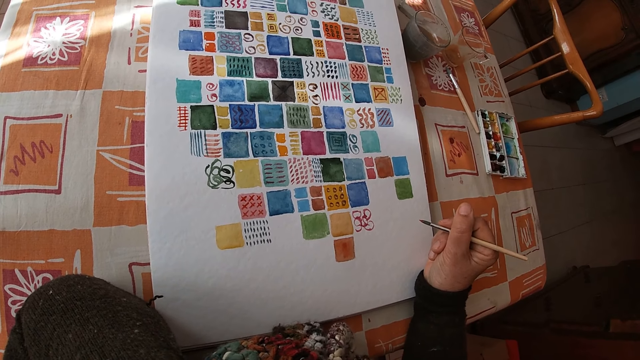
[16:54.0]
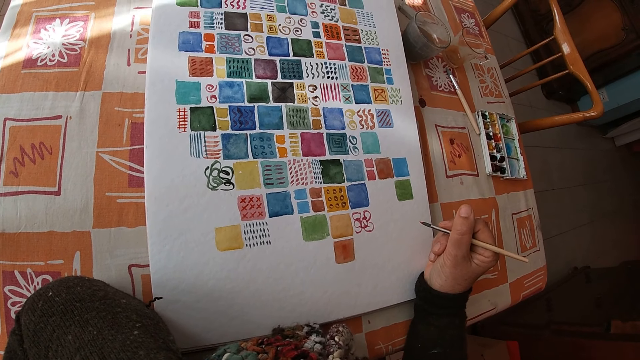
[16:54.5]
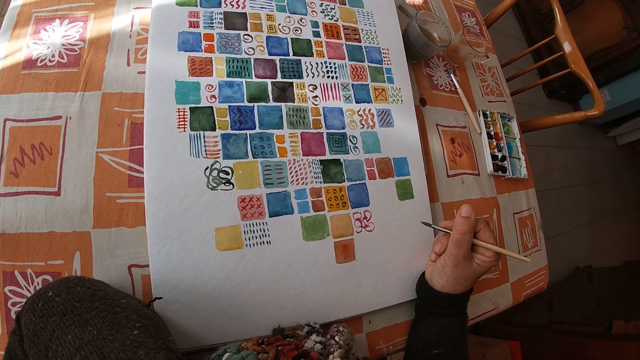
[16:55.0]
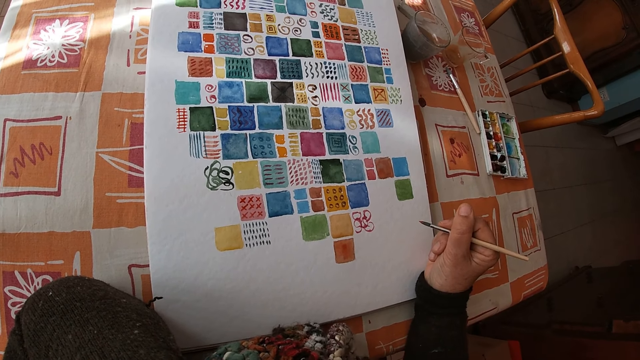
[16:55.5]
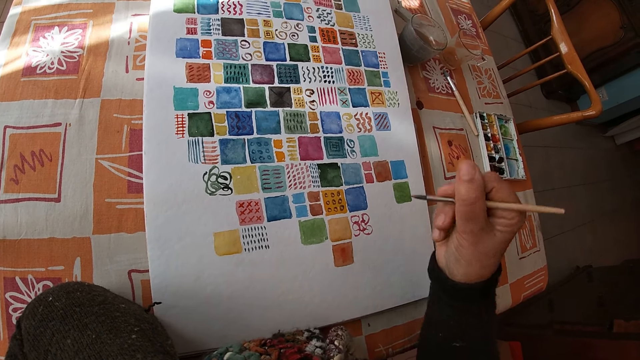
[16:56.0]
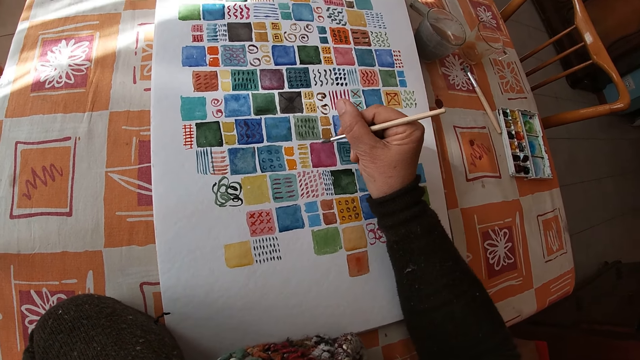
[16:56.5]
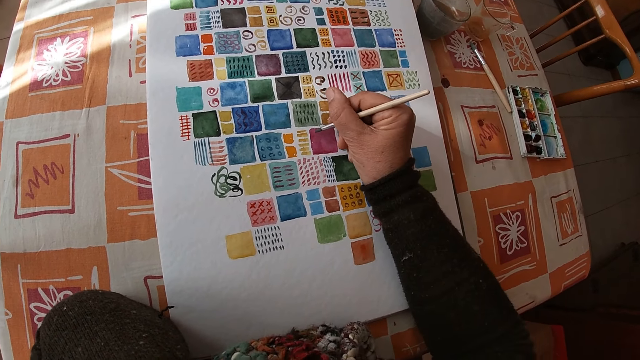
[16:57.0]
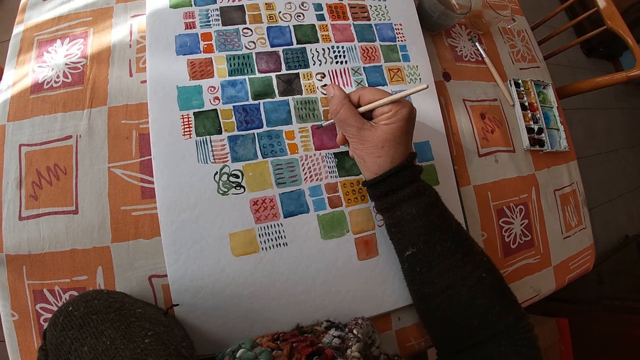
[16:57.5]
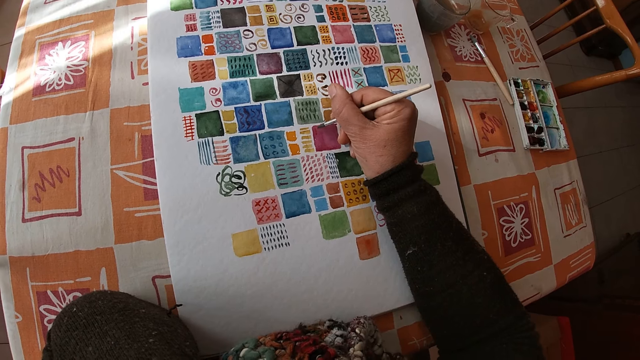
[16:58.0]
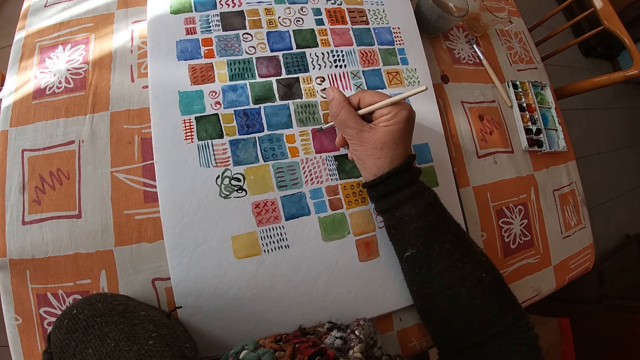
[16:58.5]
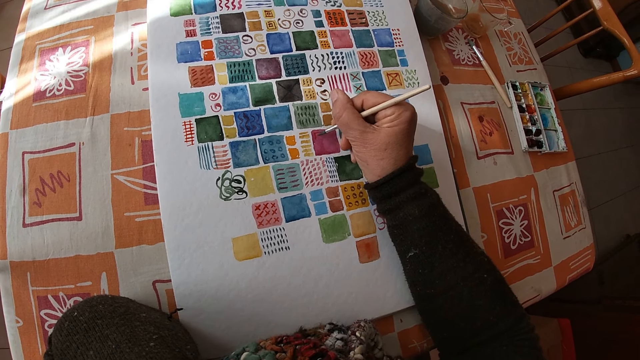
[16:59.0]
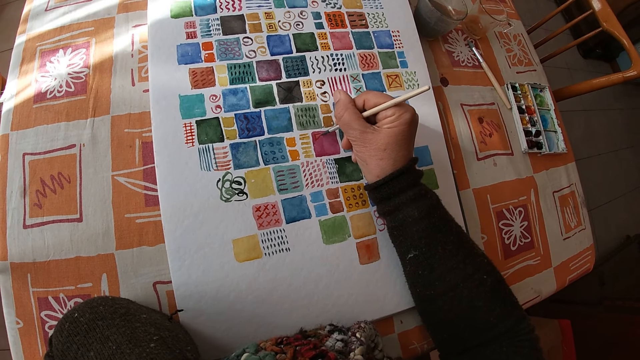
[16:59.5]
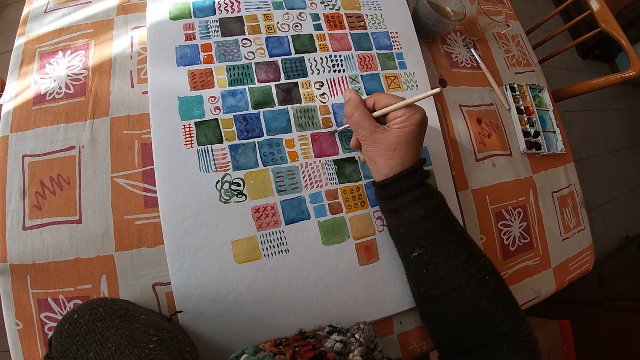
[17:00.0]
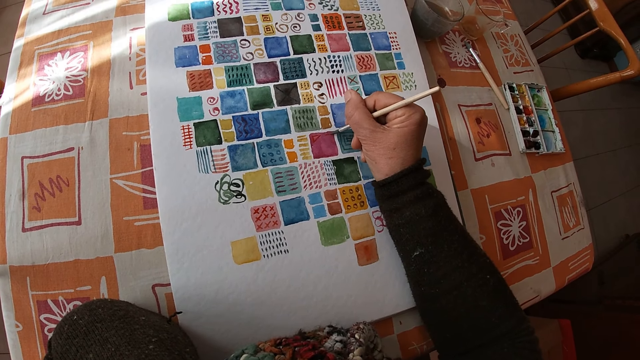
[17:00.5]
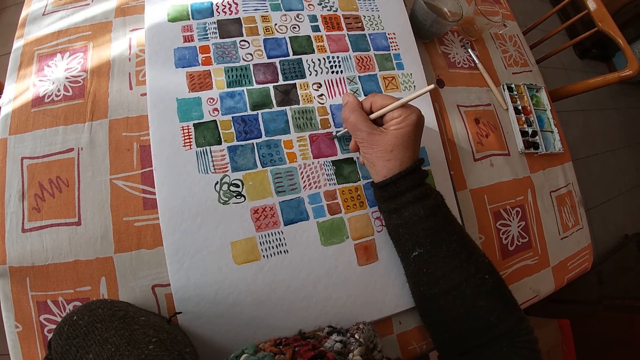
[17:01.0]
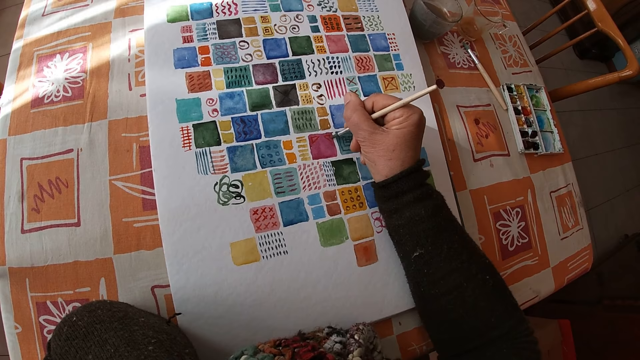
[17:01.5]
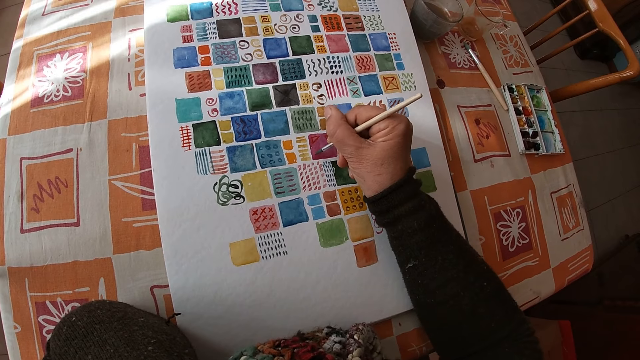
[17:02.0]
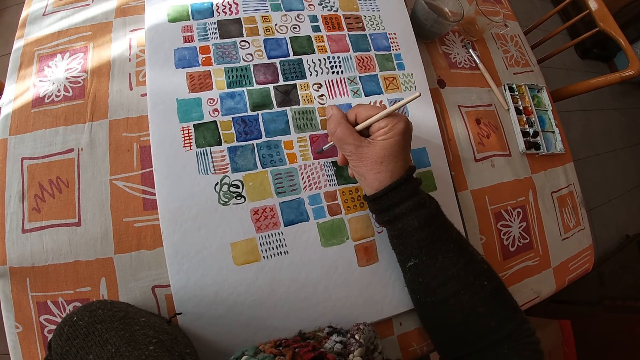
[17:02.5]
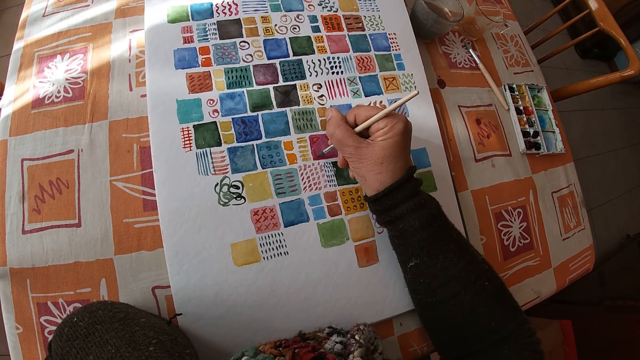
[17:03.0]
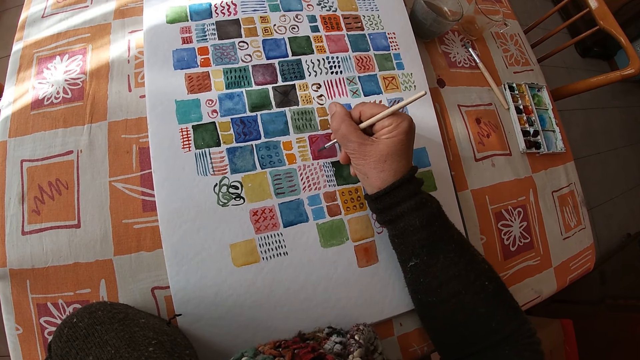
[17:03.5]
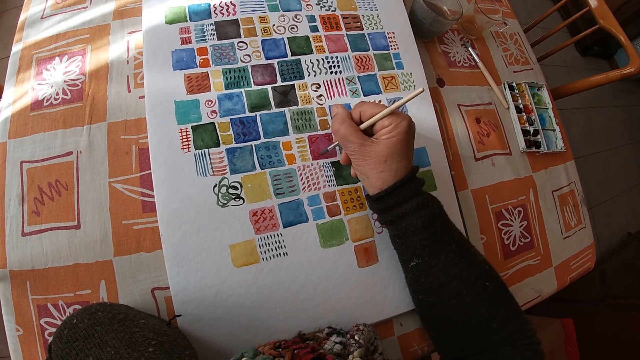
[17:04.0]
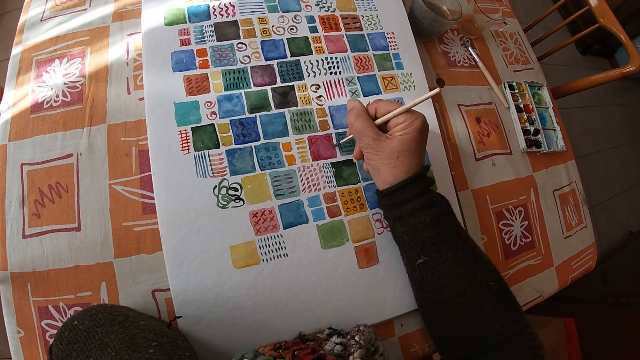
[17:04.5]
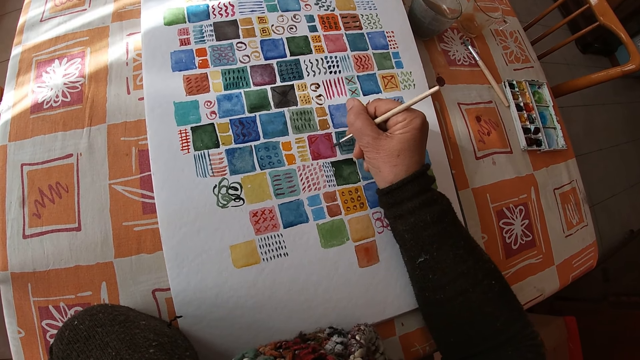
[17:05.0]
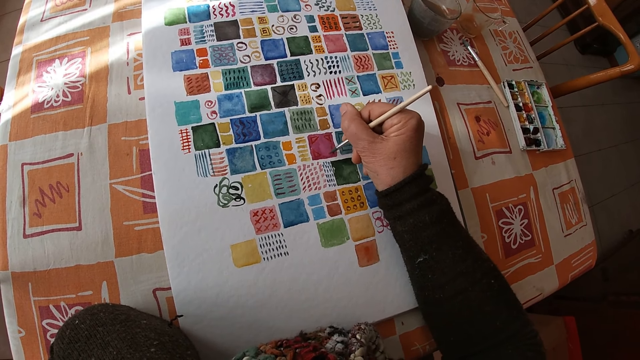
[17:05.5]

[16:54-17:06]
The camera wearer paints shapes on the canvas sheet on the dining table with the paint brush in her right hand.

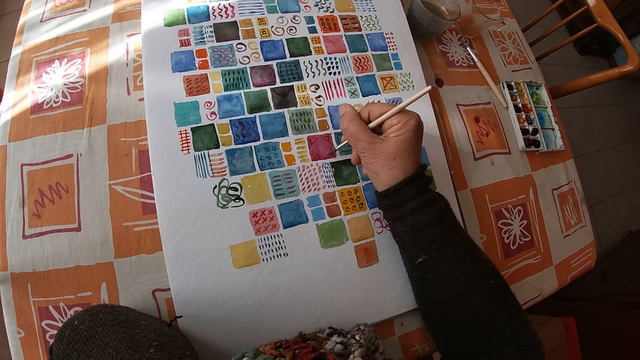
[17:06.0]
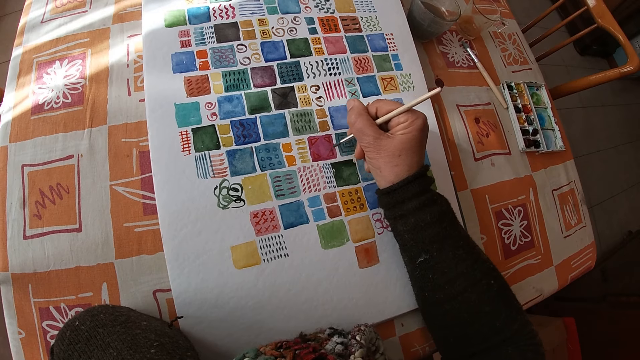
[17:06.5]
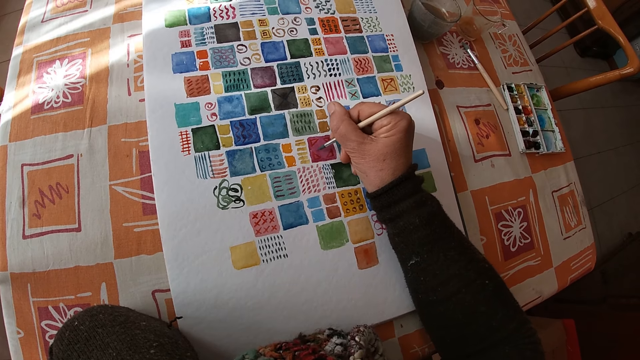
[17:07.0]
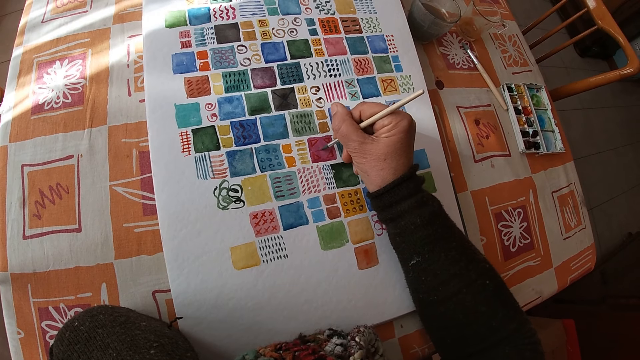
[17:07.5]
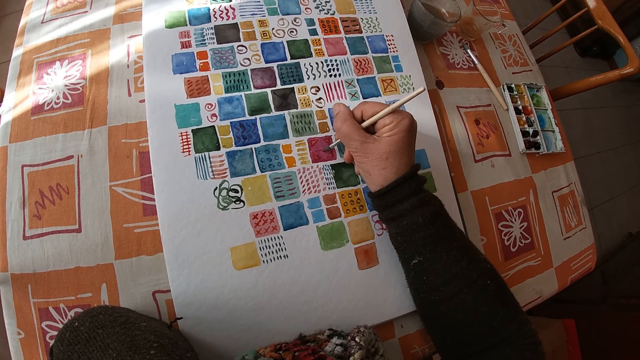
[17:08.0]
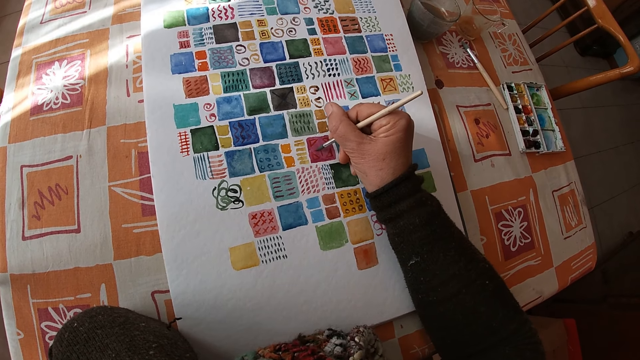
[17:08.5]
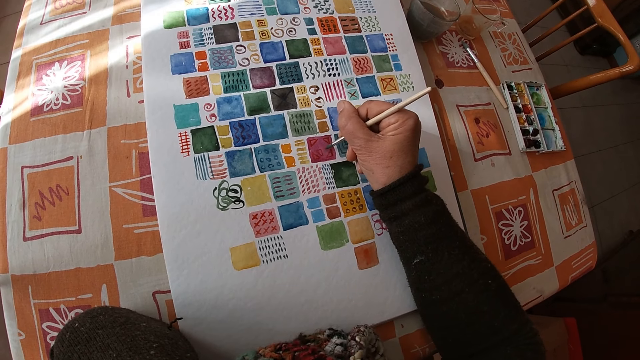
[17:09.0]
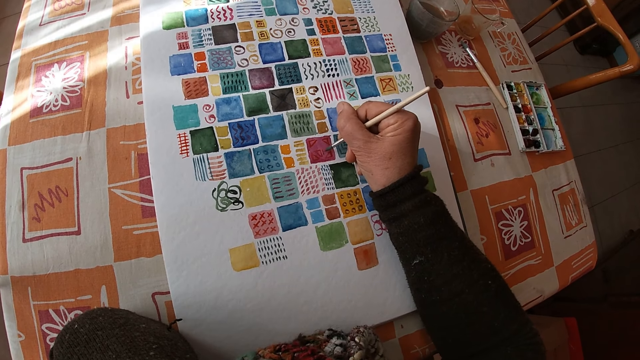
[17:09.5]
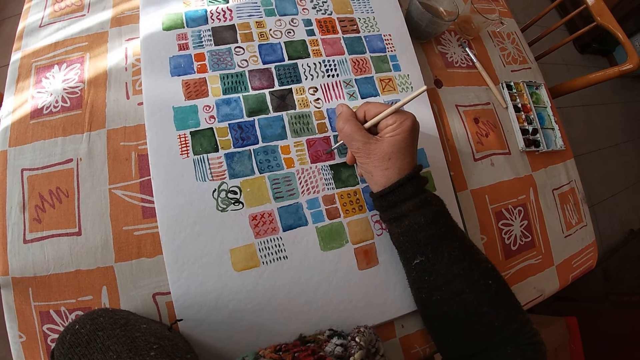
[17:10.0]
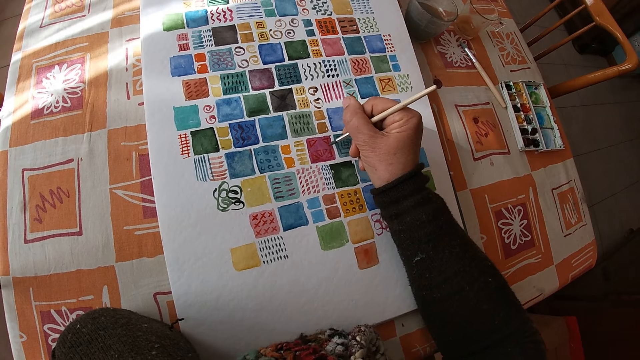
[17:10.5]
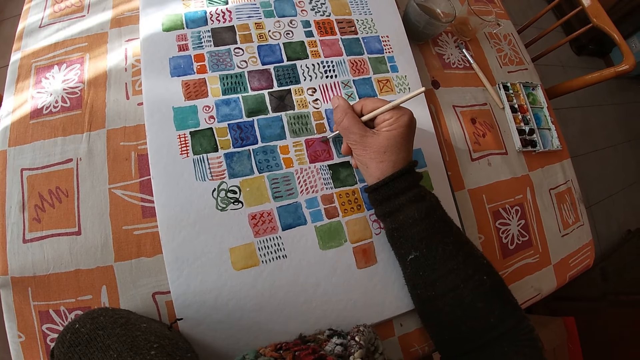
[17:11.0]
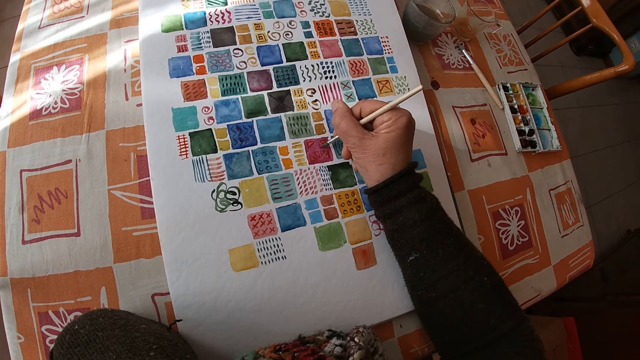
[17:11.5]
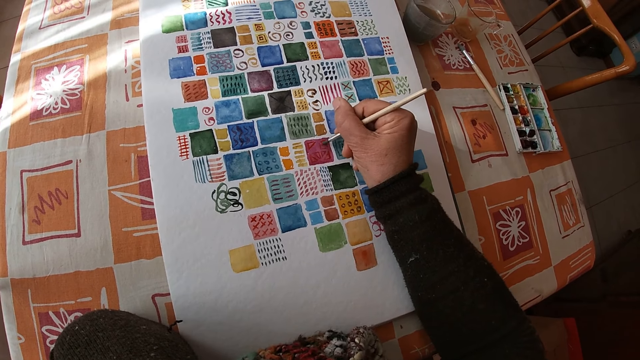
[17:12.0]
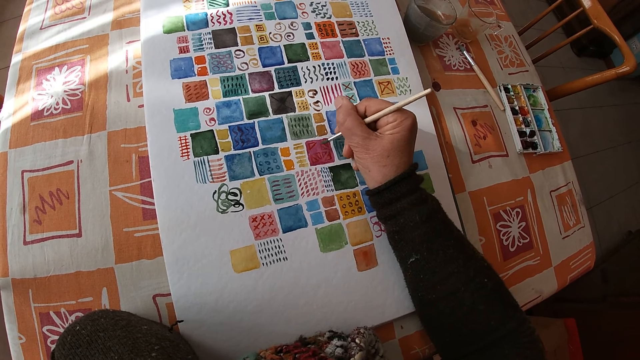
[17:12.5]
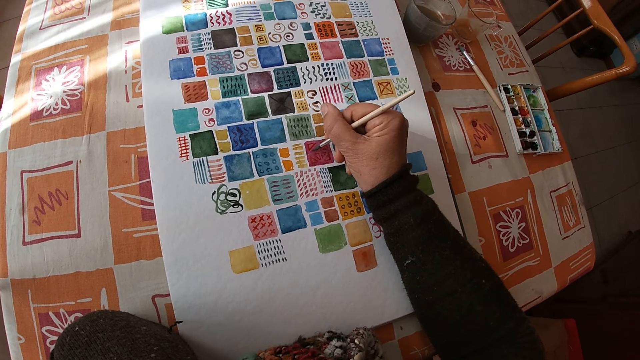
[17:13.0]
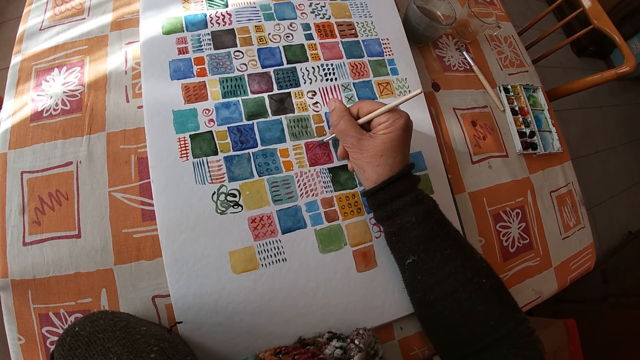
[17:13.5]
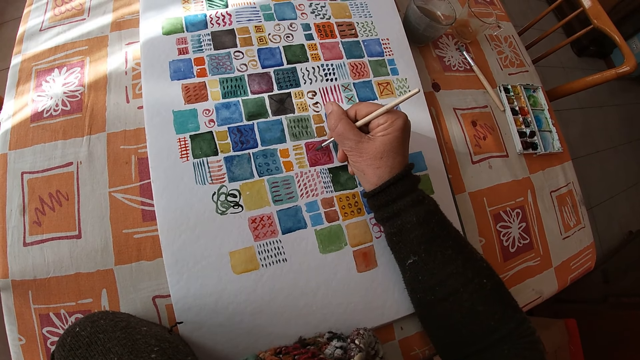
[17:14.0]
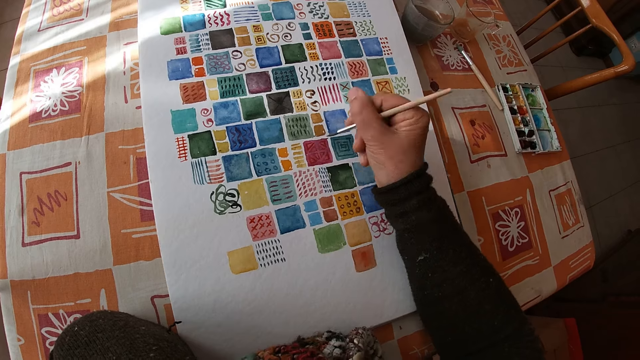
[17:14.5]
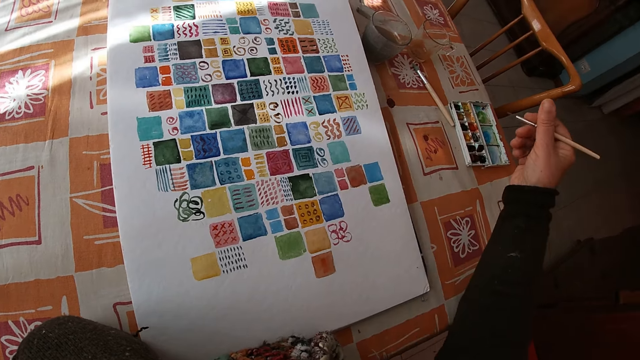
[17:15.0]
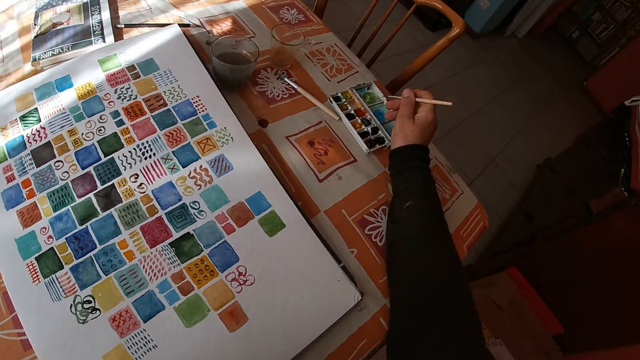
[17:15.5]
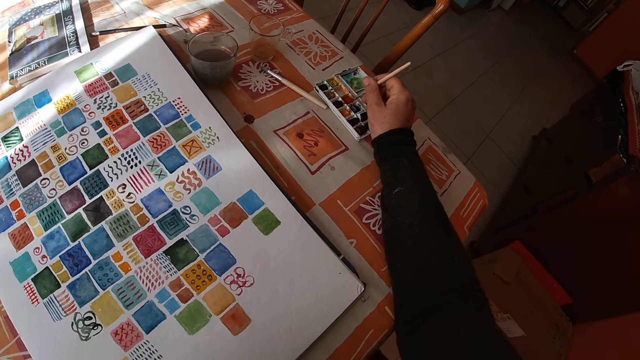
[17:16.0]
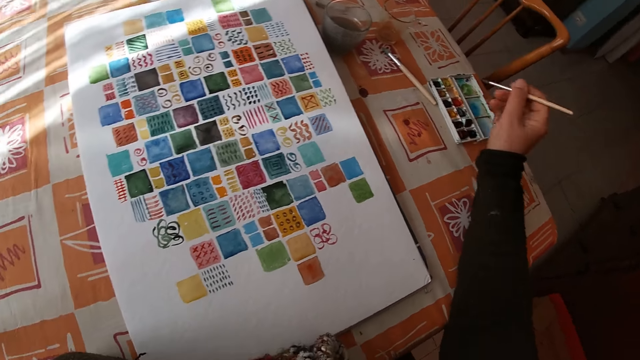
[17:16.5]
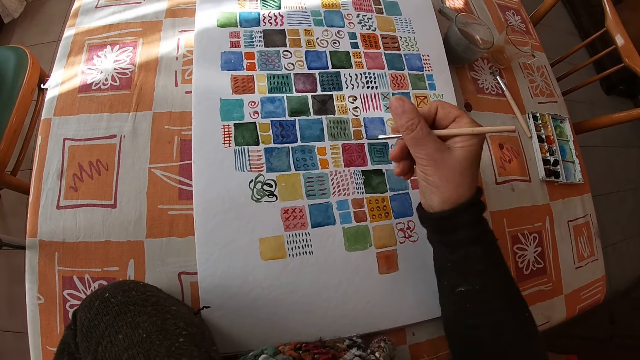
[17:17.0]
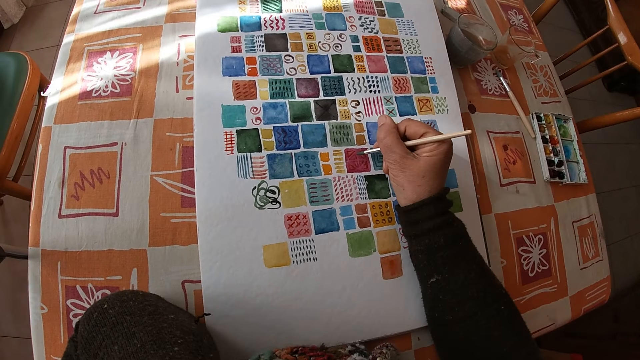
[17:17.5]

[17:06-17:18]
The camera wearer rubs the paint brush on the paint set on the dining table with her right hand.
